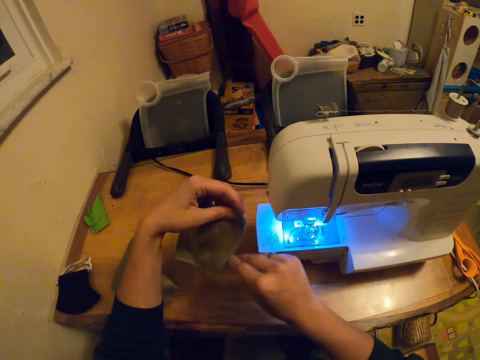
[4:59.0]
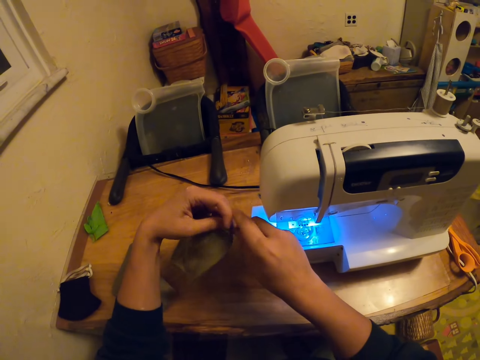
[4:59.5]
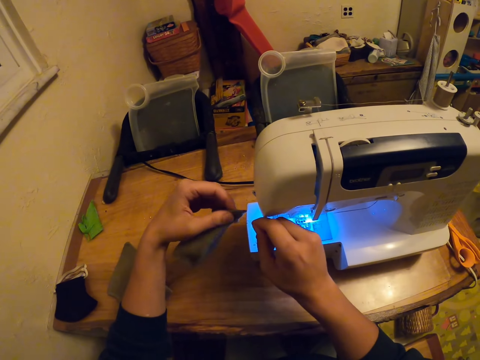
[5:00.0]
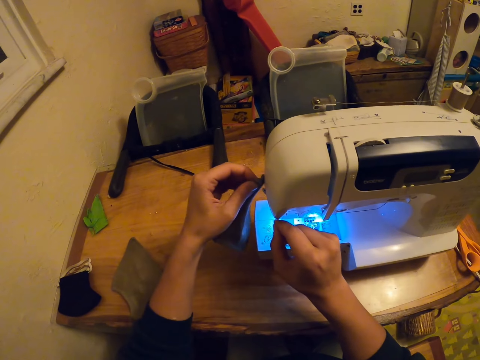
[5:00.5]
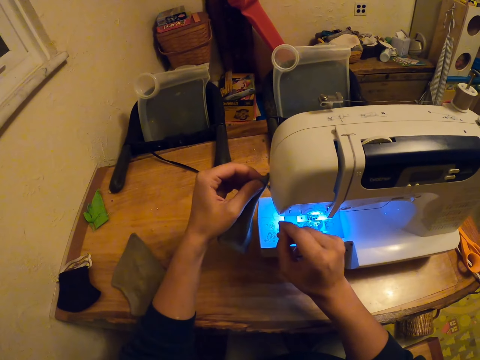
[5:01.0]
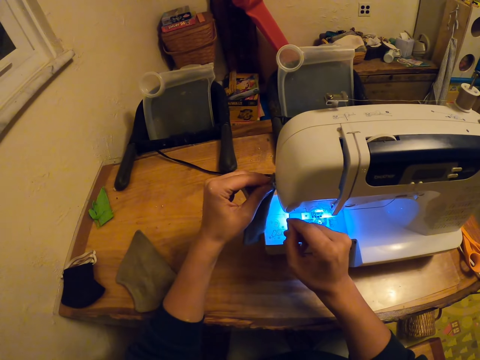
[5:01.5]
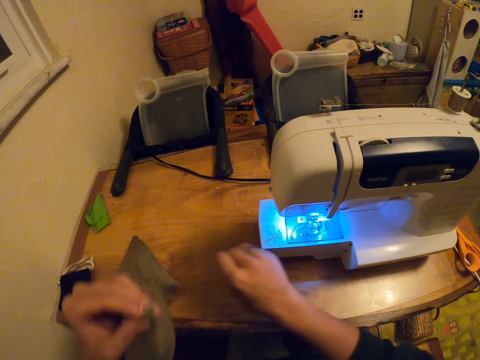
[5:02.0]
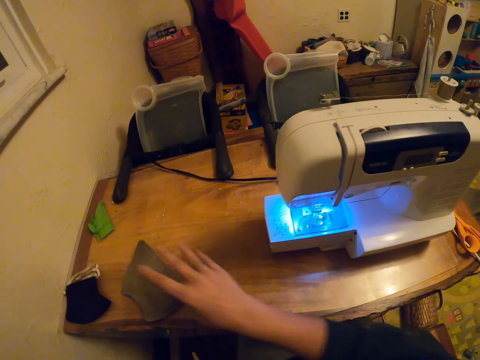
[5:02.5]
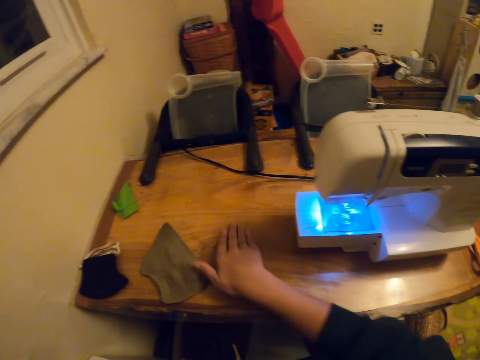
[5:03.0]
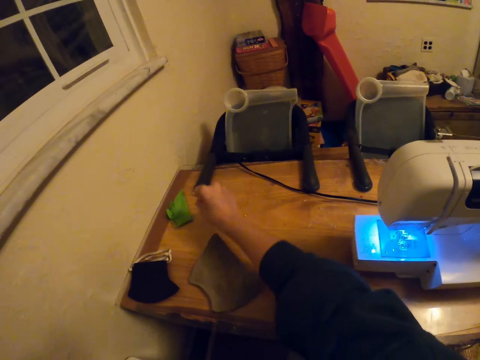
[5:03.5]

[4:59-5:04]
The camera wearer pulls a thread. They cut the thread on the sewing machine. They drop the thread on the table. They wipe the face with a hand. They wipe the table with a hand.

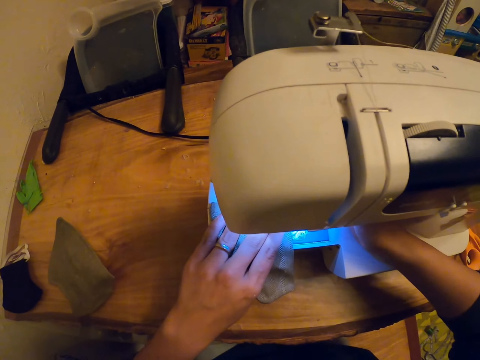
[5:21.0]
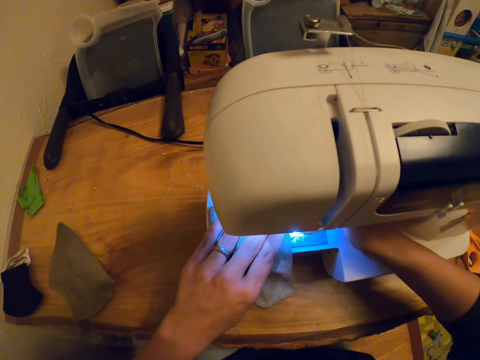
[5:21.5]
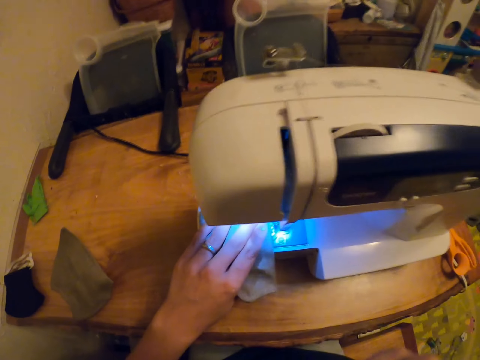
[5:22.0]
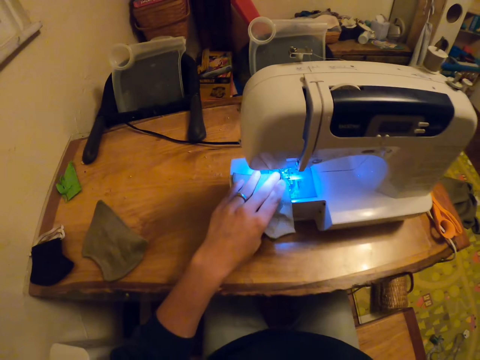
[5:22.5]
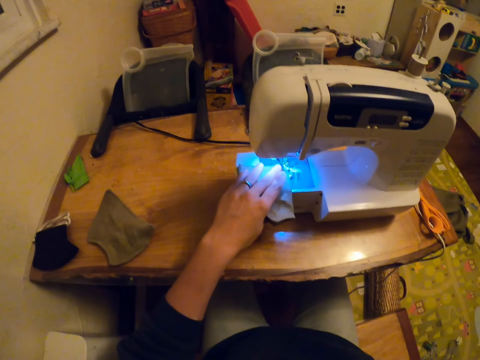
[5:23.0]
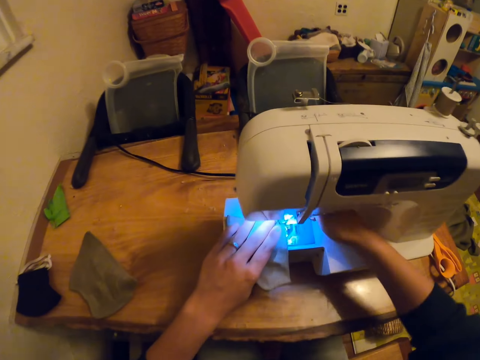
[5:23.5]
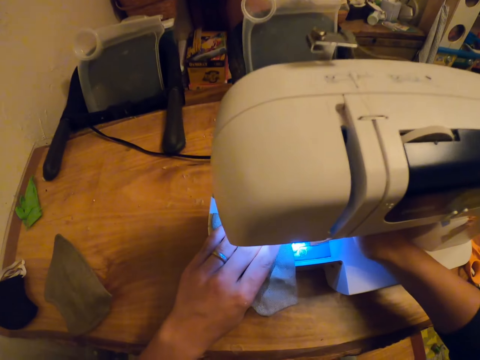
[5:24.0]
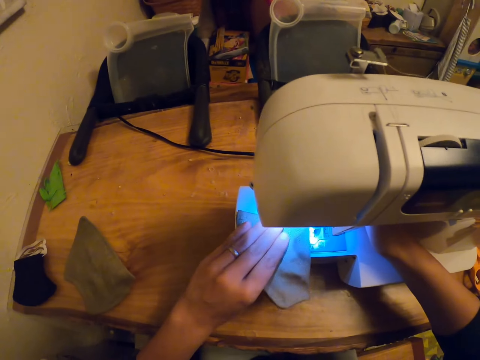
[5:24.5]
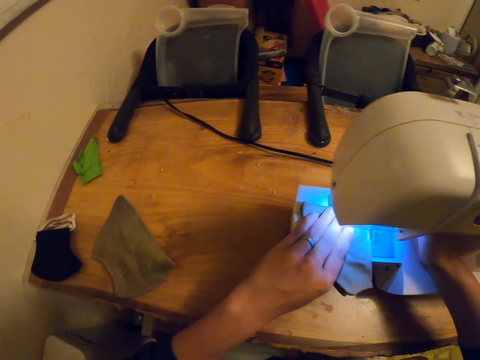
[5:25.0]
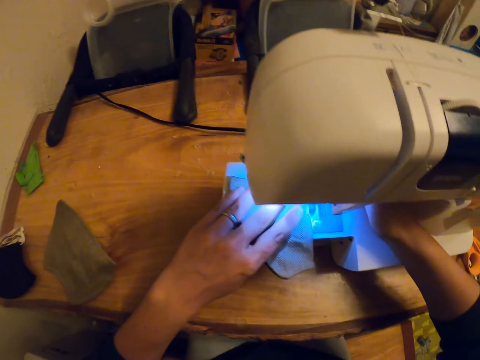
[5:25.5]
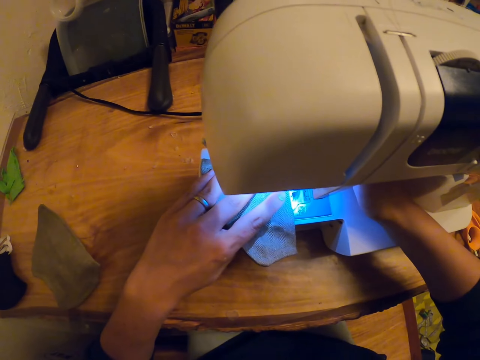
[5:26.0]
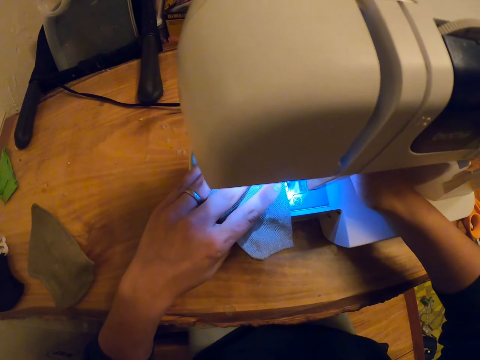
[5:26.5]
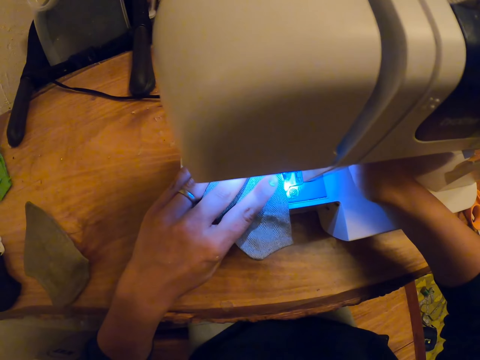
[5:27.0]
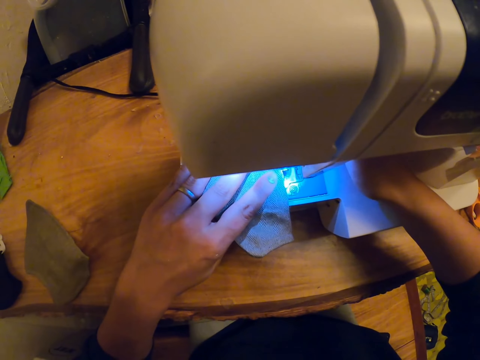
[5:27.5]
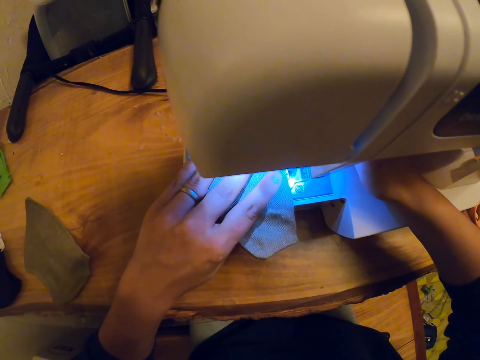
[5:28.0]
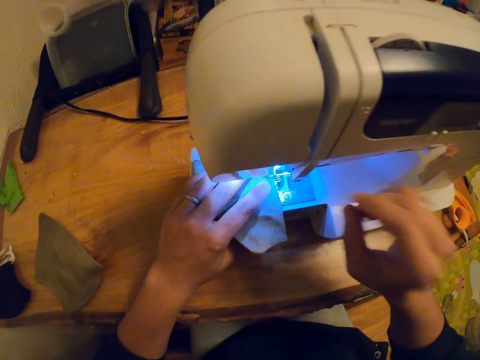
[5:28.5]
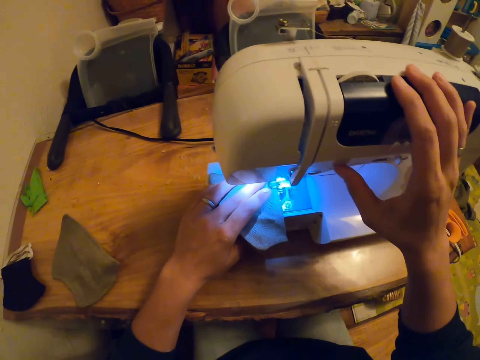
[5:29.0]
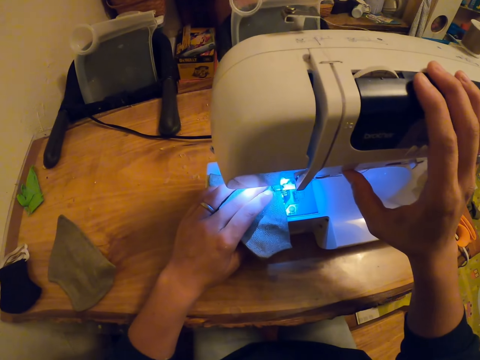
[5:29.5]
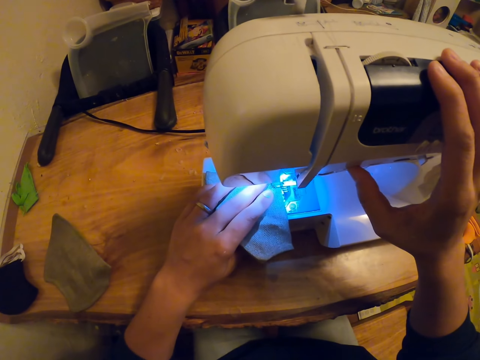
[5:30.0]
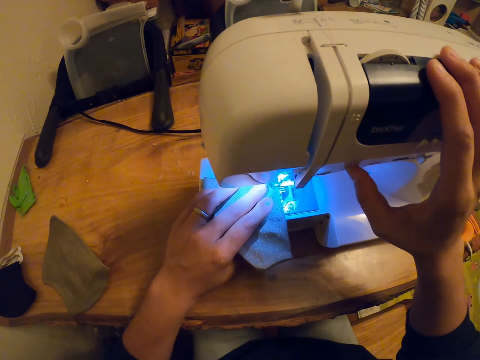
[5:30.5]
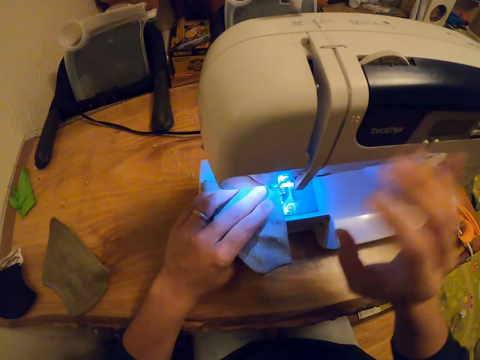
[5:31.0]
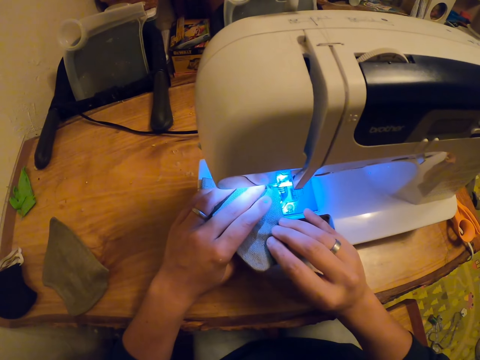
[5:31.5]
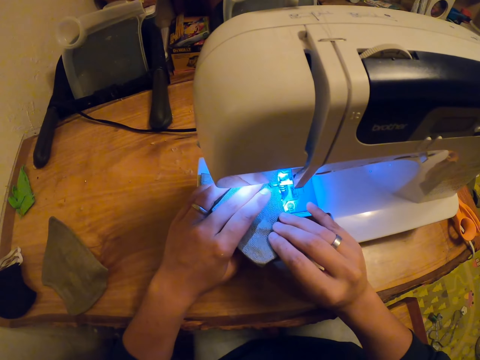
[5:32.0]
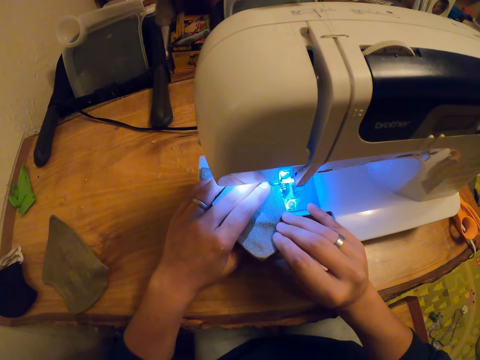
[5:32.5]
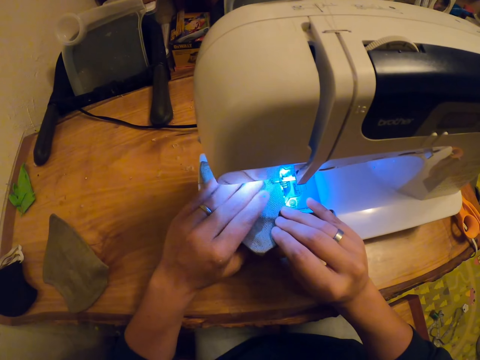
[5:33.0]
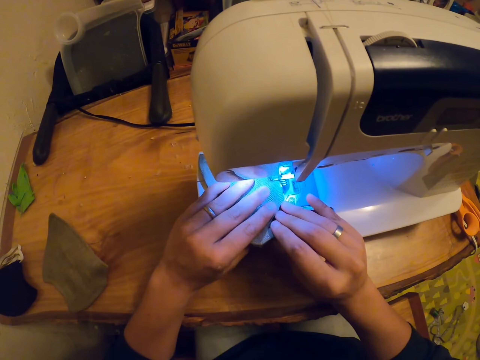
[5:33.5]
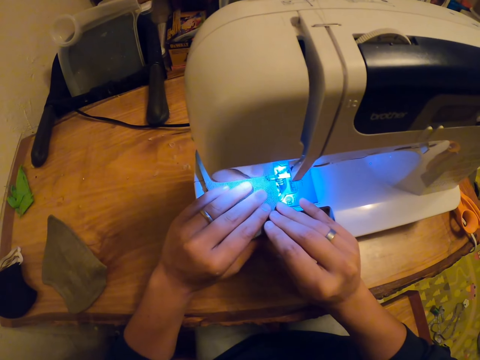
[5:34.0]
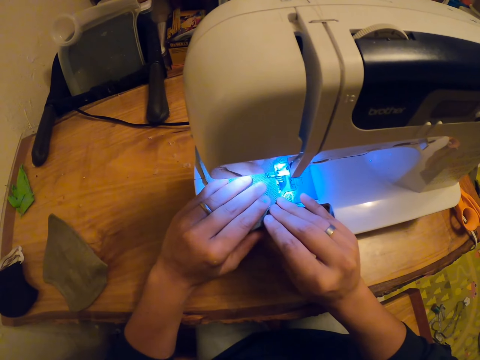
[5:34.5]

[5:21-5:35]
The camera wearer sews the cloth. They hold the sewing machine. They sew the cloth.

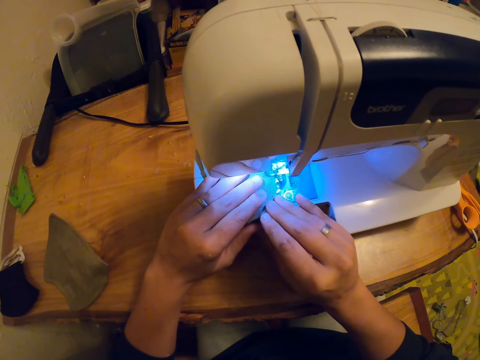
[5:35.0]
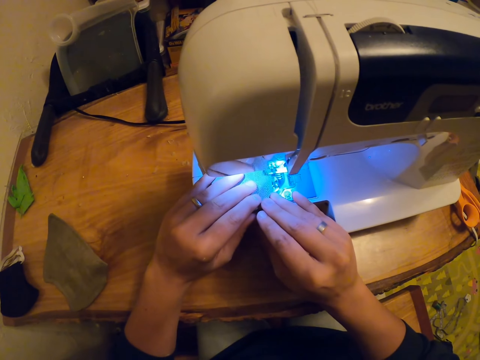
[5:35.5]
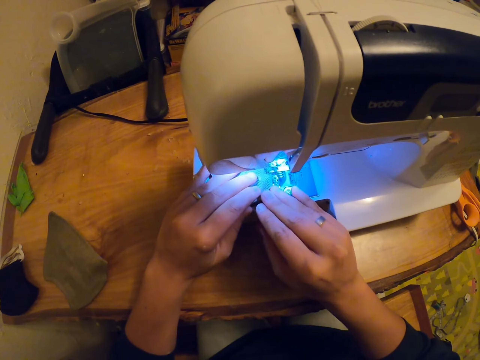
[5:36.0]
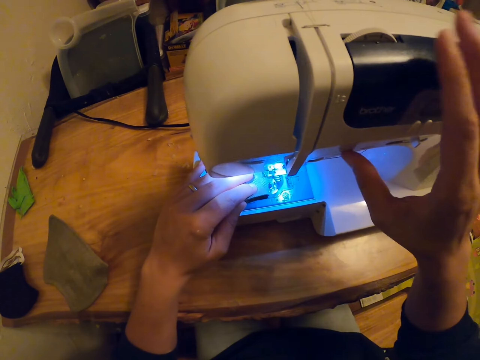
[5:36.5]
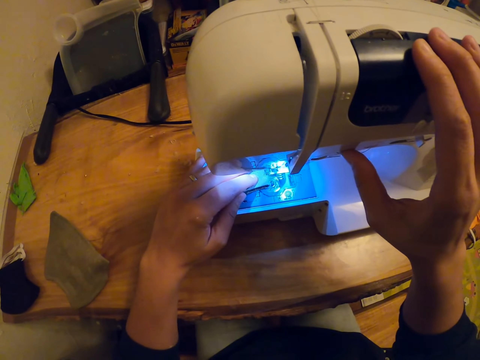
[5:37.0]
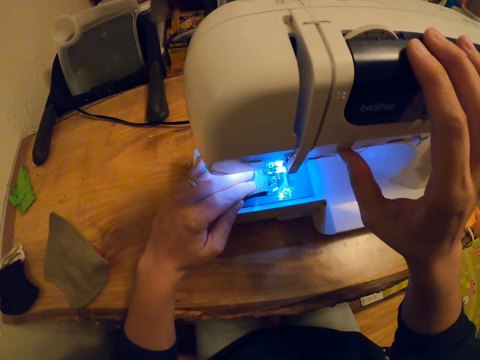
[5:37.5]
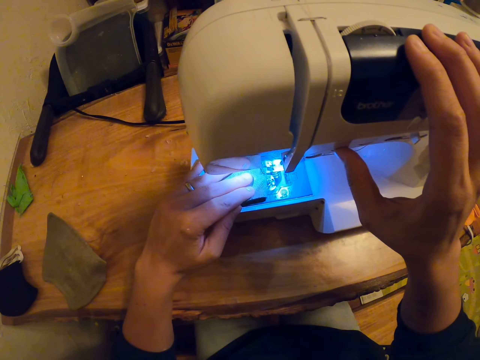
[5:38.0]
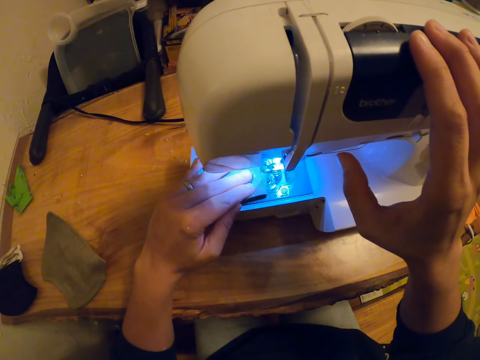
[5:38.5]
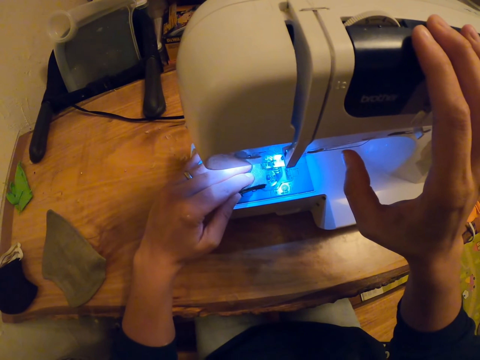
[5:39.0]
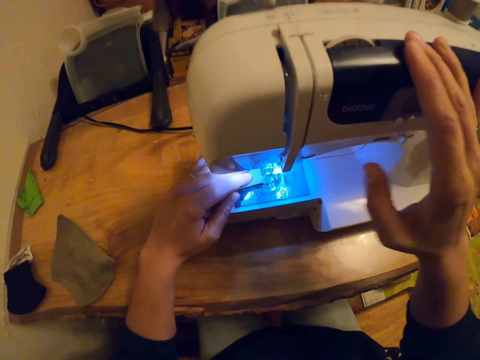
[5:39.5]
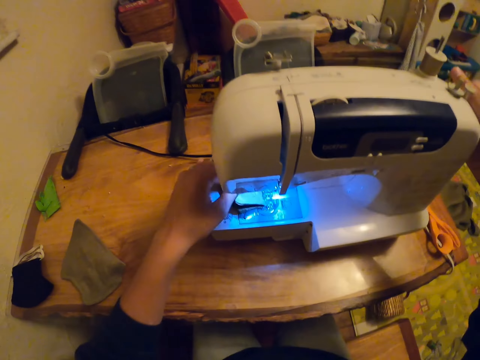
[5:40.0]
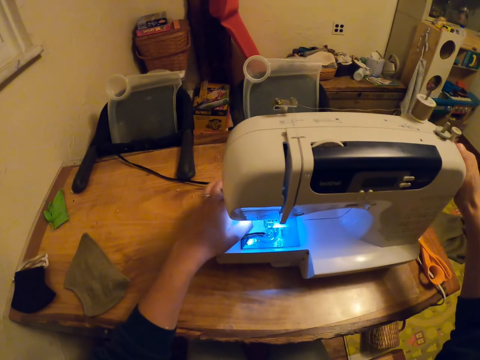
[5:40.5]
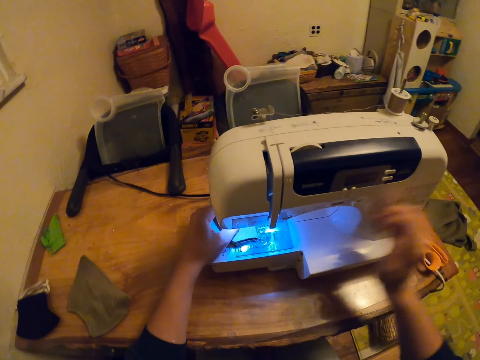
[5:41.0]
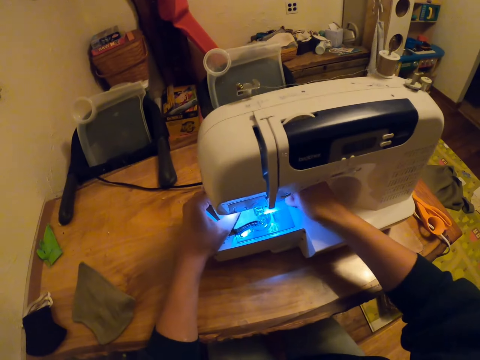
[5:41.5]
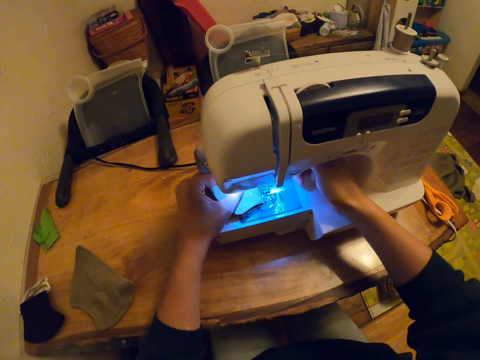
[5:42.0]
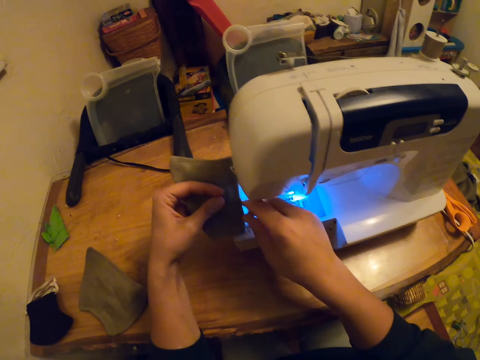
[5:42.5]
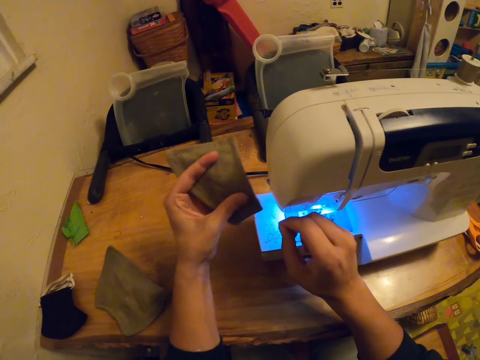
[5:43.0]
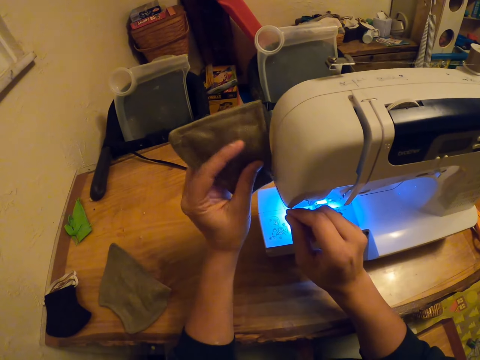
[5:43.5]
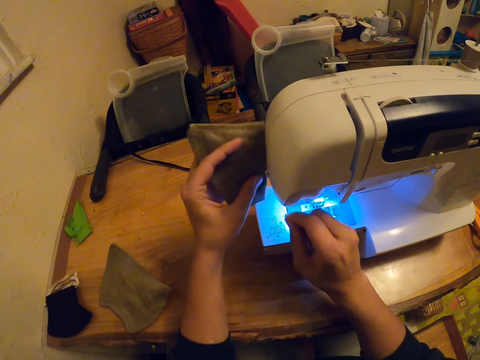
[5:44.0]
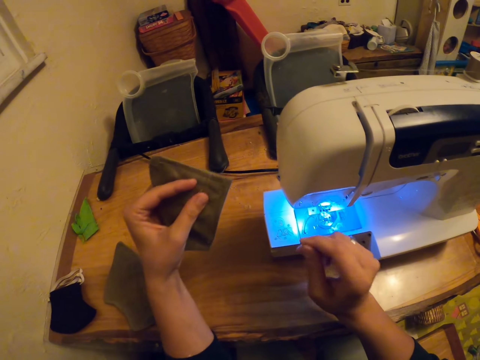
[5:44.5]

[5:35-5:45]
The camera wearer holds the sewing machine. They hold the wheel. They remove the cloth under the presser foot. They cut the thread.
